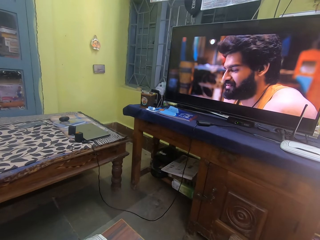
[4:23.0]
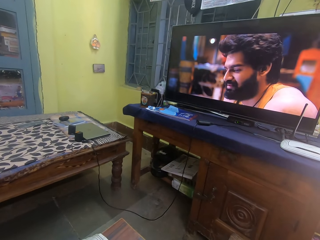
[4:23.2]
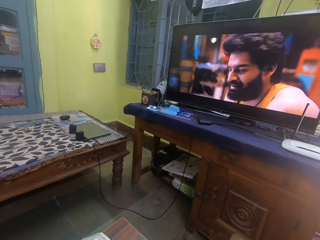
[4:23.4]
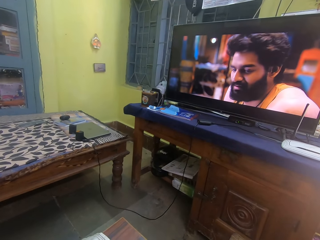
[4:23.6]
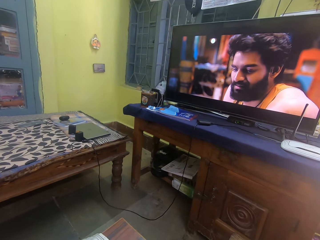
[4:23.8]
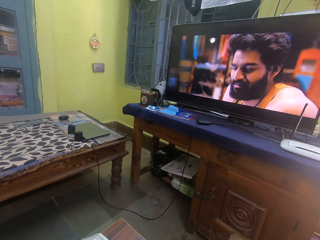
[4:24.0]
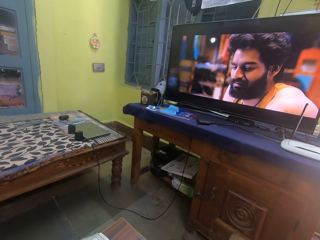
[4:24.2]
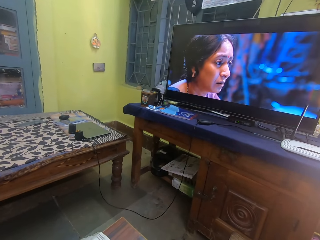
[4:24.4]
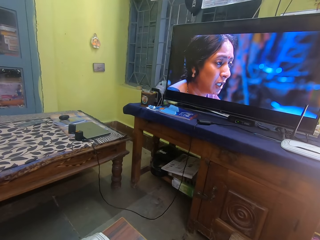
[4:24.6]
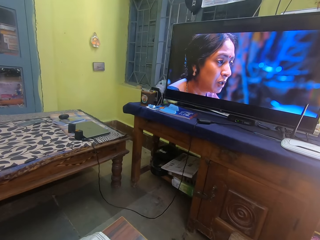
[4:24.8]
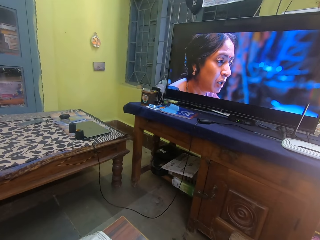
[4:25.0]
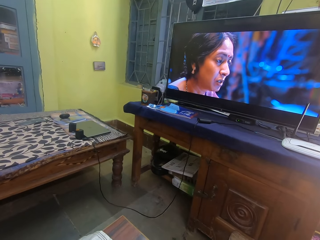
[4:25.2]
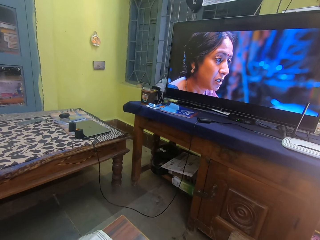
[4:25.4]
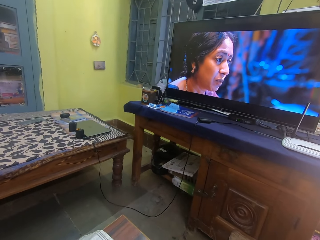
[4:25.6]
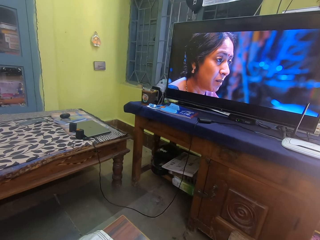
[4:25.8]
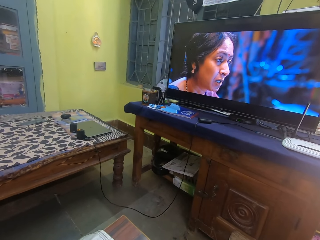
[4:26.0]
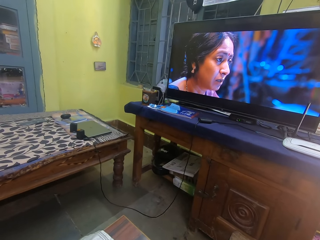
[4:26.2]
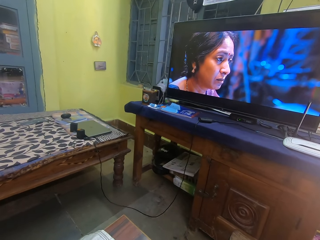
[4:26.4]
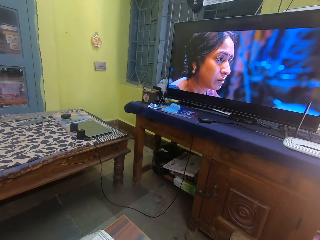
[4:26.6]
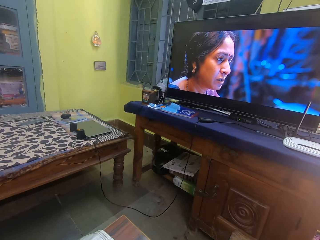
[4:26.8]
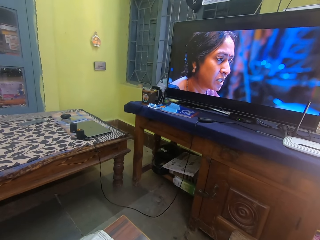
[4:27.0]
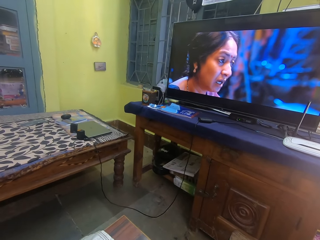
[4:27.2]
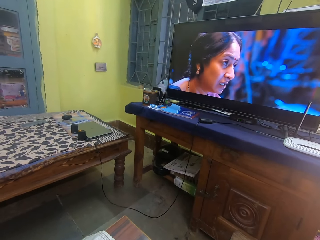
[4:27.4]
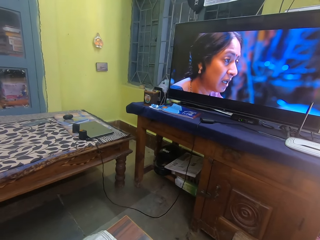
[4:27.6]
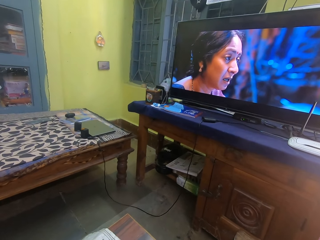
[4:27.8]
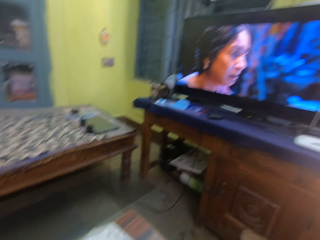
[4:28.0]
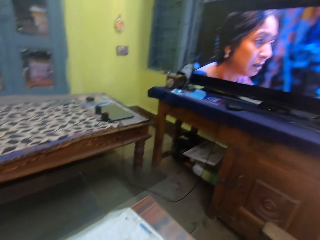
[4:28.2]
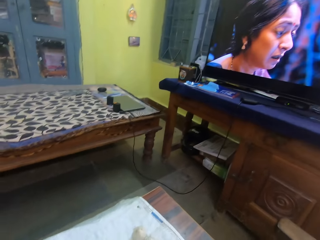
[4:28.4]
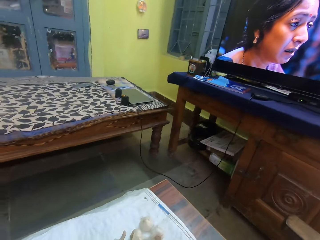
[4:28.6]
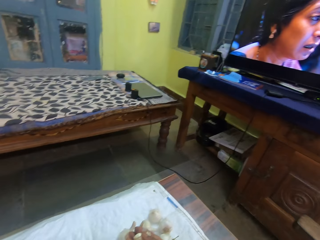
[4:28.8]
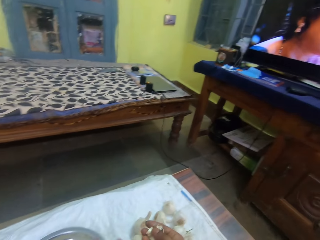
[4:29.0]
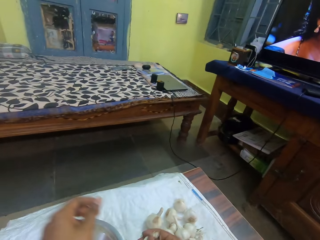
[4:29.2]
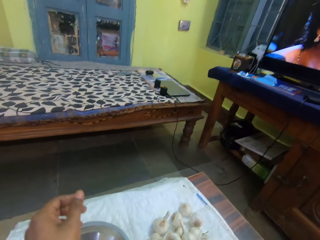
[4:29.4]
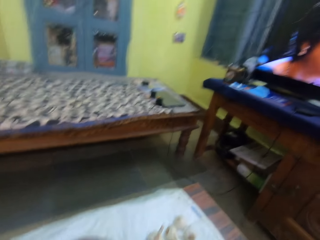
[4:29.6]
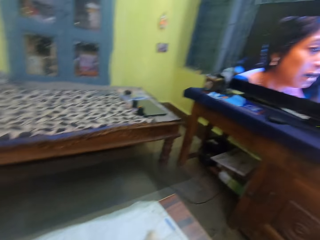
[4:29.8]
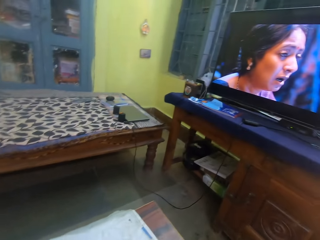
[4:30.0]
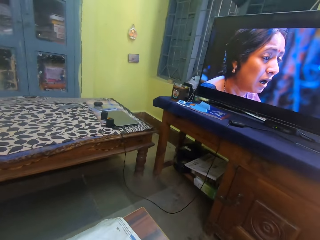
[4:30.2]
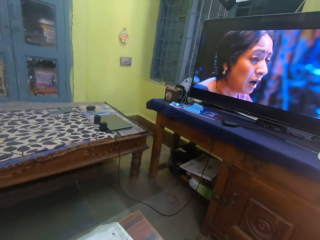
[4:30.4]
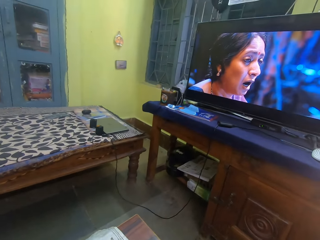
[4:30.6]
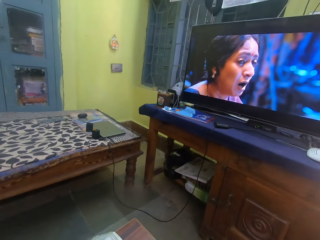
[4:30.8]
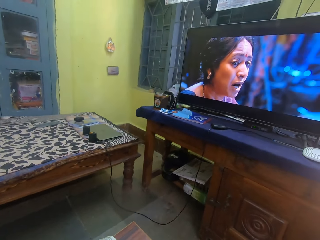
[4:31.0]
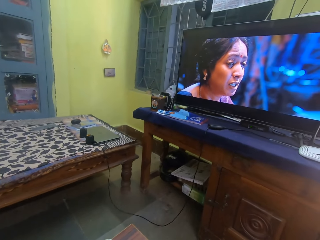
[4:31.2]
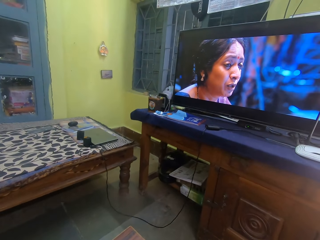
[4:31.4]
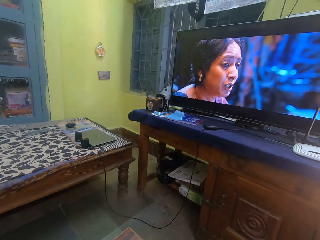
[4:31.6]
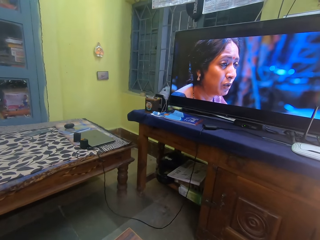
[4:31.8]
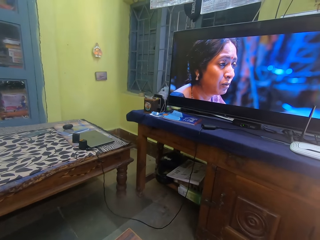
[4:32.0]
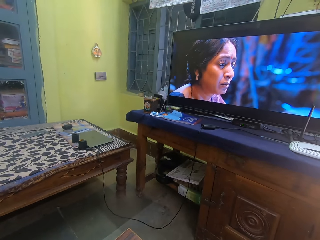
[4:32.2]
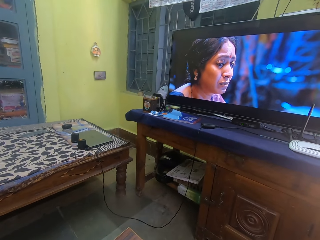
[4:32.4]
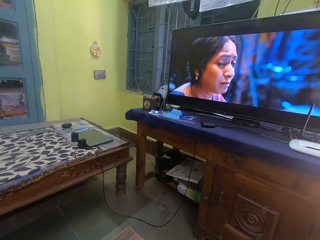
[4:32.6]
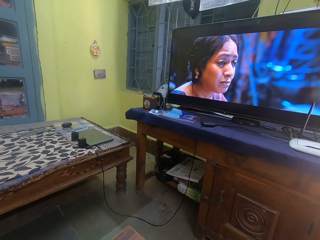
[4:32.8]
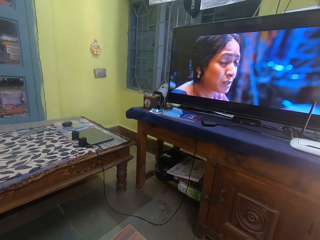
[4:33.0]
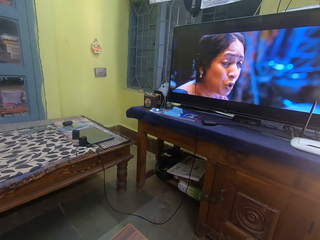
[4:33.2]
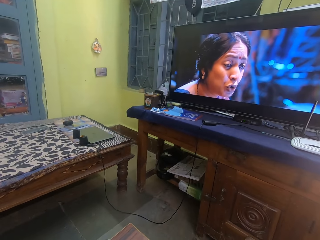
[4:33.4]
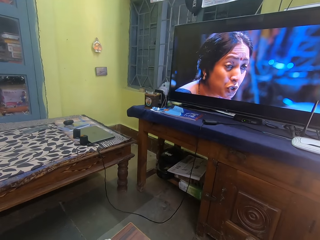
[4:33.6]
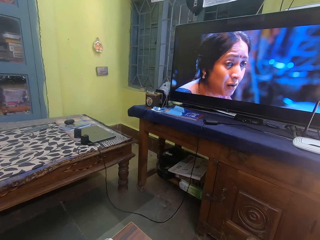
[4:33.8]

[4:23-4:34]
The camera wearer looks at garlic on a table. They peel the garlic. They remove onions from the bunch. They watch a television.

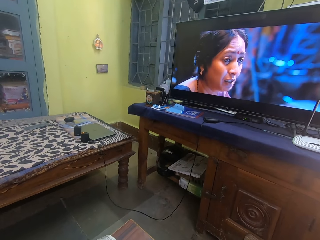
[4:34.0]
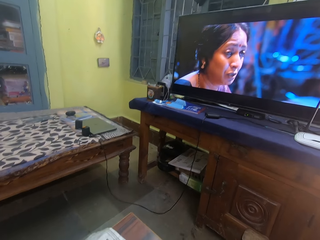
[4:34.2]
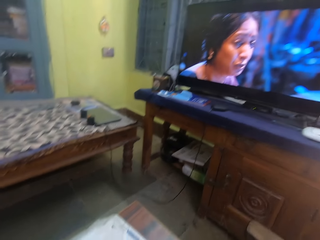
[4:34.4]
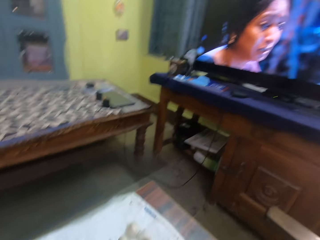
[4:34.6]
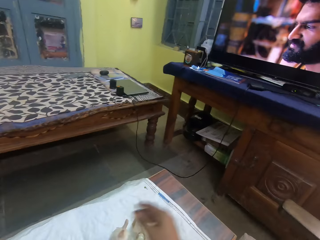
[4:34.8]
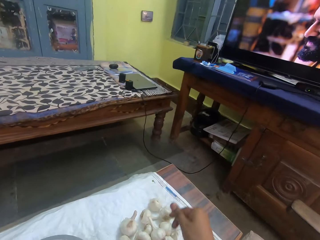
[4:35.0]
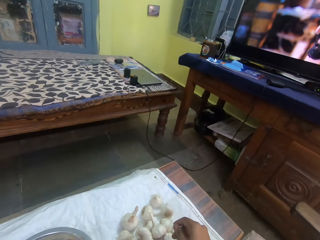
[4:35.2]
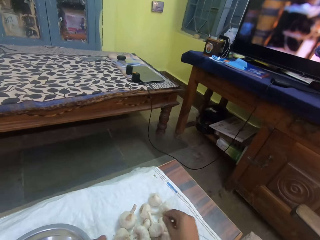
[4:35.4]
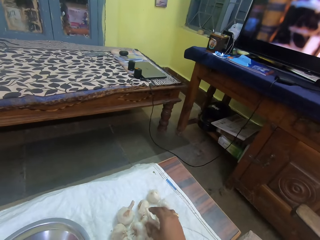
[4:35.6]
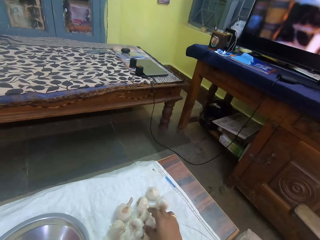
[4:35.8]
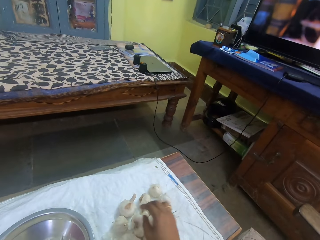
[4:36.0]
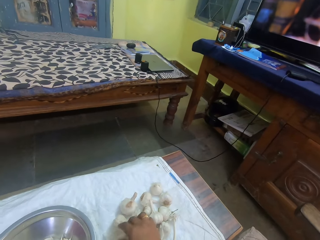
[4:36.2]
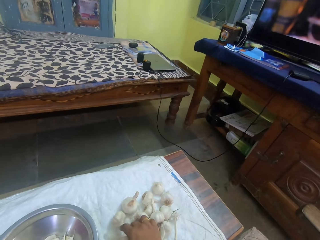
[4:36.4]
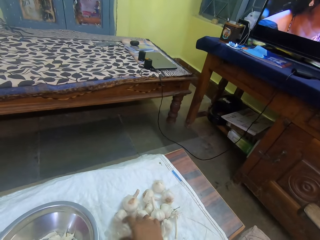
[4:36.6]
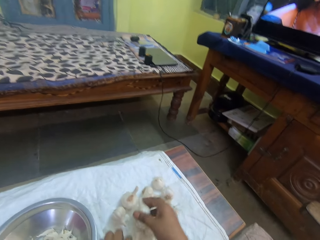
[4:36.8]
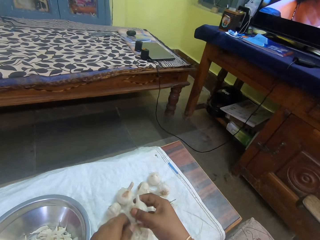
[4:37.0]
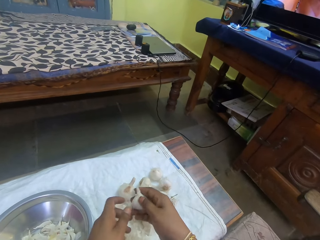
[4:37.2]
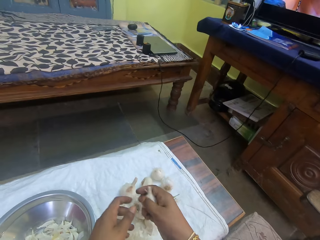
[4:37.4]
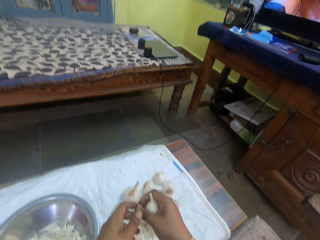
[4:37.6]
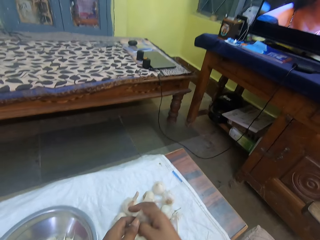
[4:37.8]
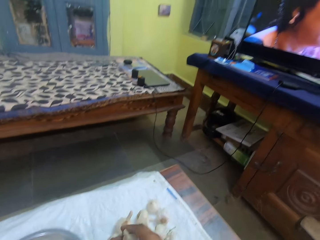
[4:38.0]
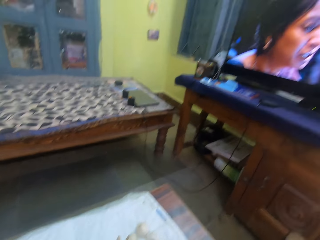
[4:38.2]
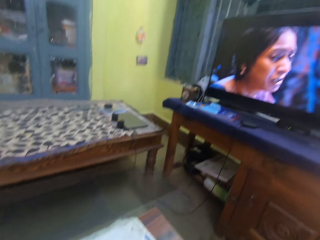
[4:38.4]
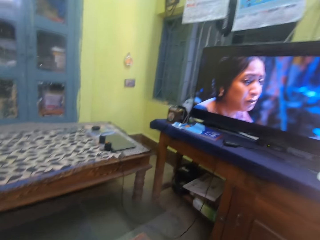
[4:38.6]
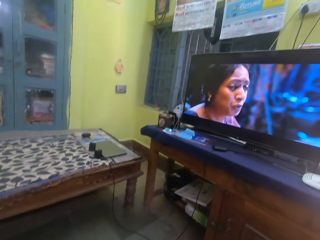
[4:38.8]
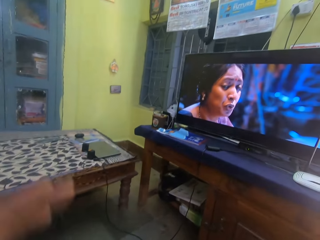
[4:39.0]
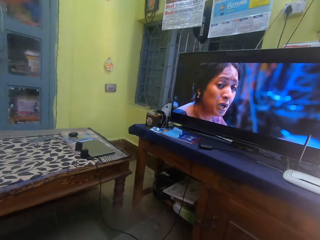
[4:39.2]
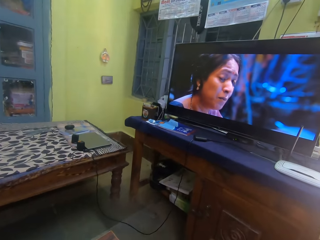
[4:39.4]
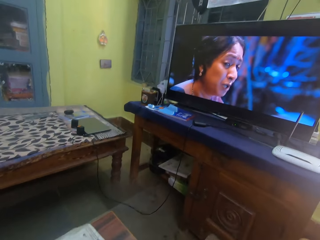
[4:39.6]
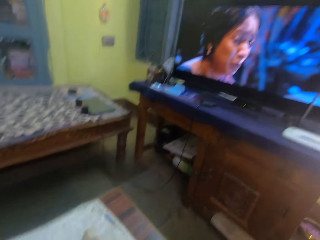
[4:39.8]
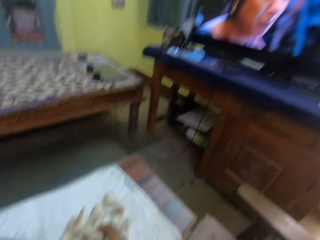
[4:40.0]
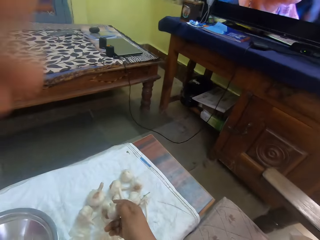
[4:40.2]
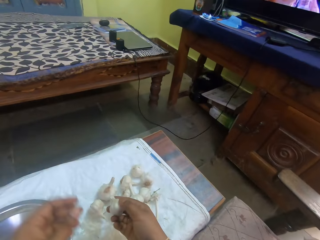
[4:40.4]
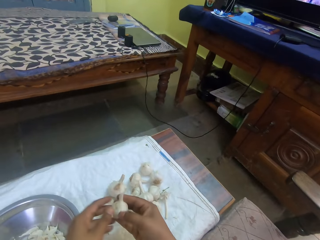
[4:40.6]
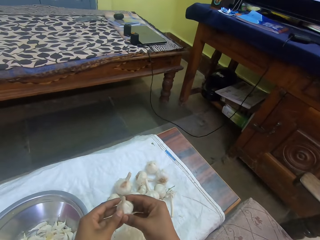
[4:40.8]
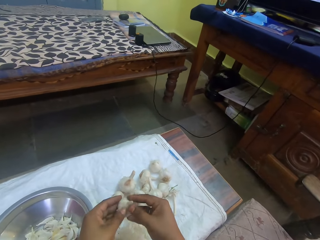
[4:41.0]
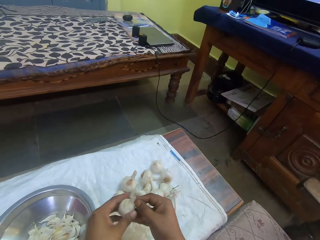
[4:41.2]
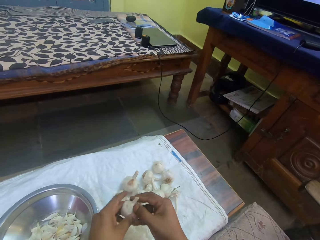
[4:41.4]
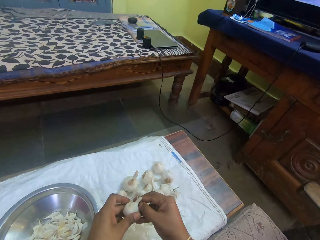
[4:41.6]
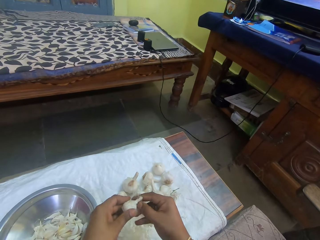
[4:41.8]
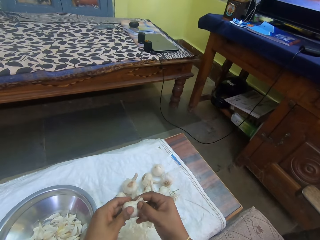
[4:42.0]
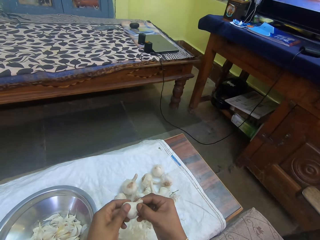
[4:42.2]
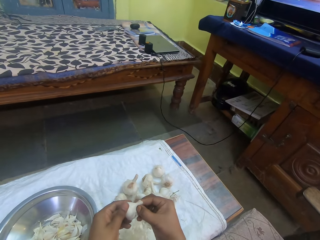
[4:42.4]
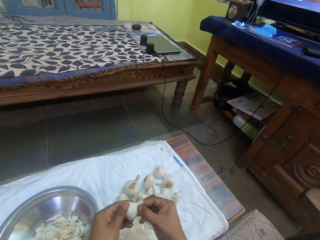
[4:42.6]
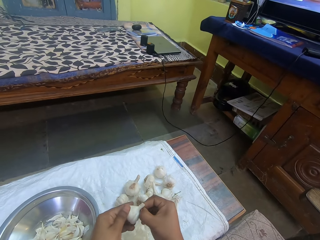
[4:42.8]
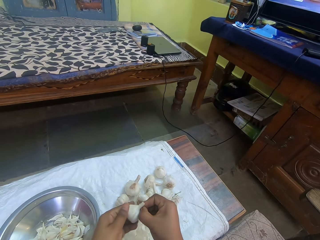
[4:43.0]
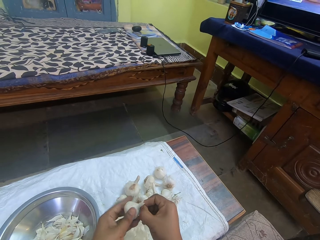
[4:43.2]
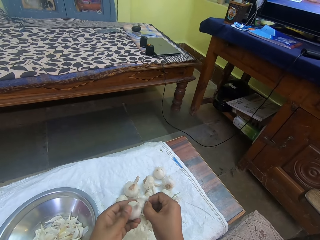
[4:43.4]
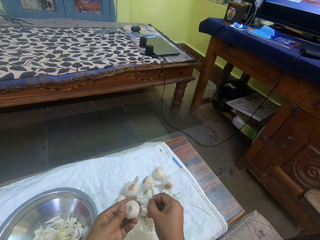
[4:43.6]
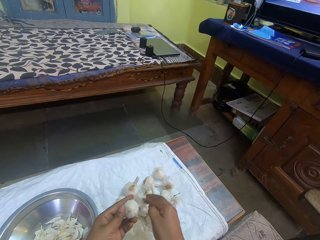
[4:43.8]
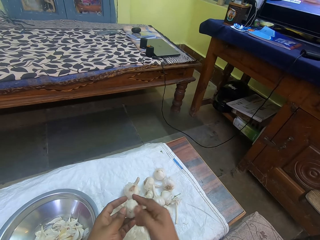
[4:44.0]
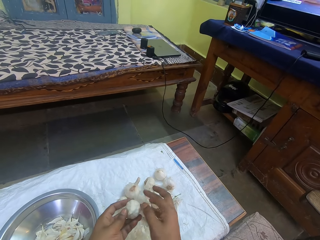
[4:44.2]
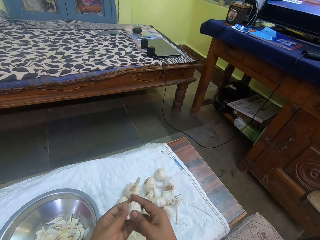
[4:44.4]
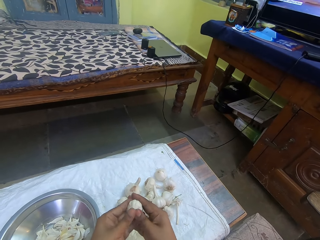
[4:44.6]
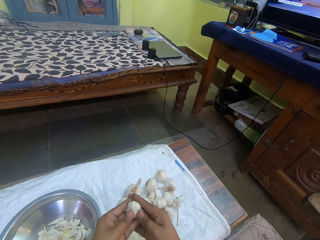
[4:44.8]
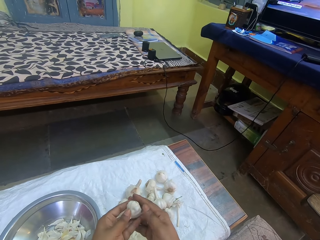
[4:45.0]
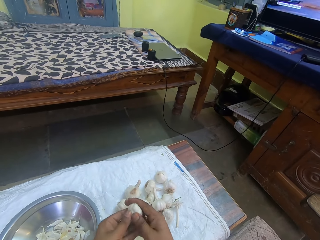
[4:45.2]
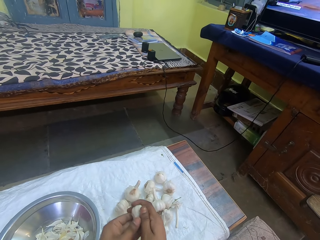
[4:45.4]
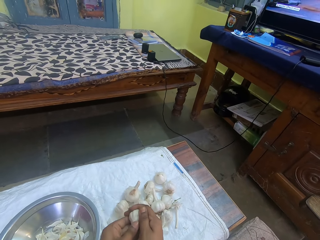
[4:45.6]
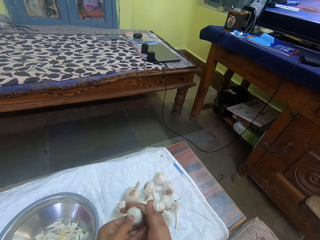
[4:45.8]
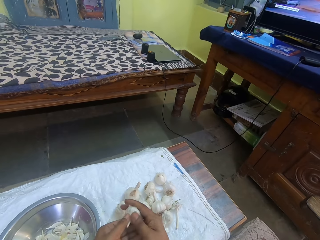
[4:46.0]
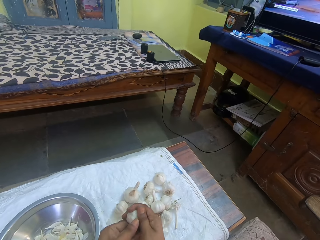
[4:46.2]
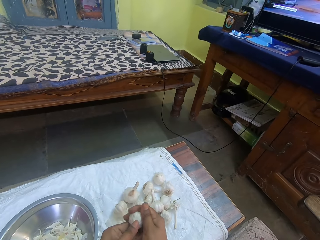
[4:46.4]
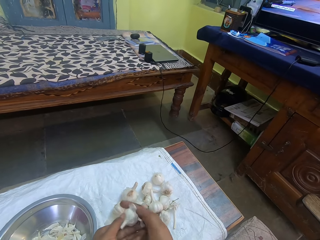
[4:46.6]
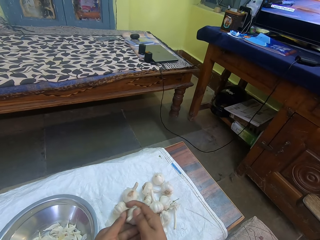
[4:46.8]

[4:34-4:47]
The camera wearer moves a hand. They pick up garlic and hold the garlic. They watch a television. They move a hand. They adjust a camera. They hold the garlic. They peel the garlic. They drop a garlic peel on a table.
